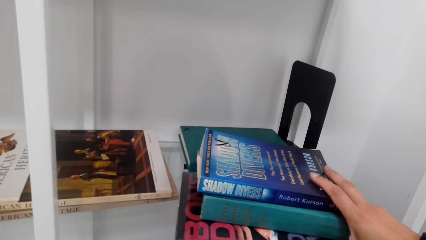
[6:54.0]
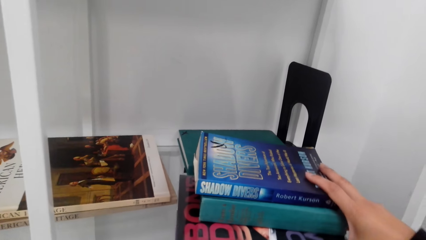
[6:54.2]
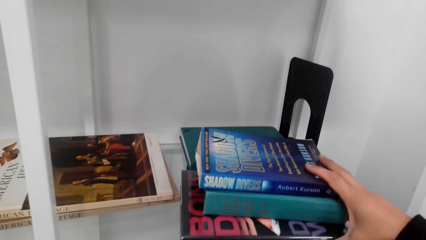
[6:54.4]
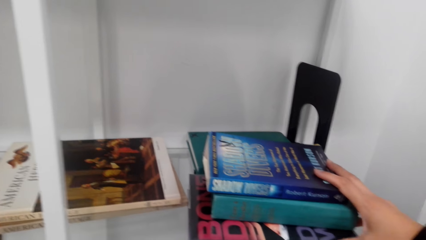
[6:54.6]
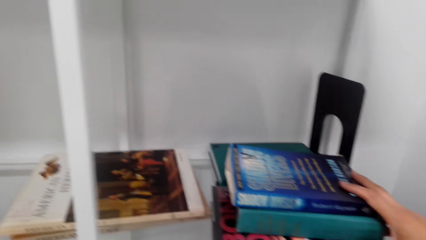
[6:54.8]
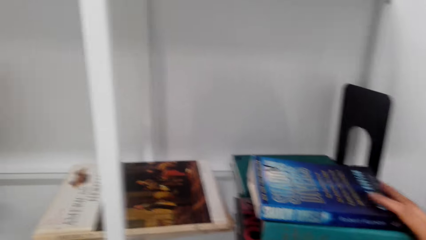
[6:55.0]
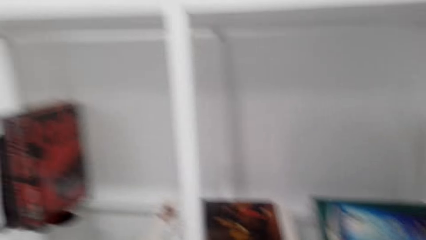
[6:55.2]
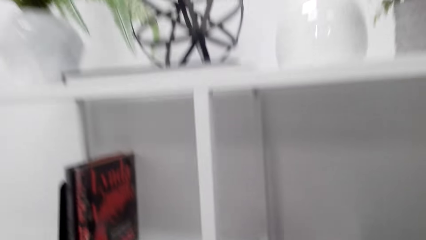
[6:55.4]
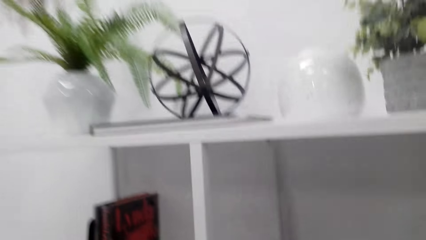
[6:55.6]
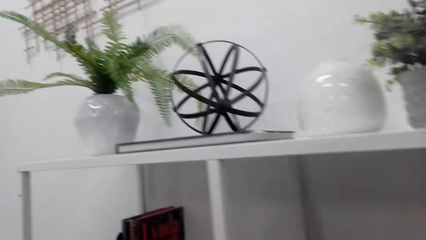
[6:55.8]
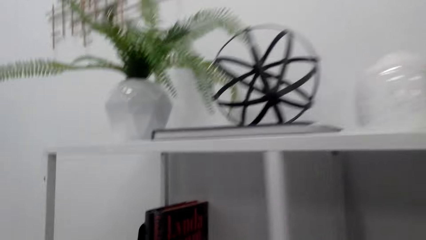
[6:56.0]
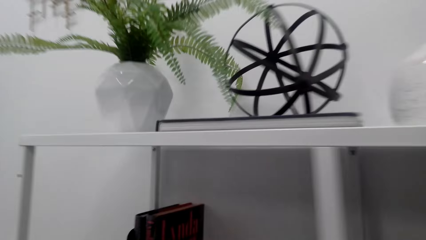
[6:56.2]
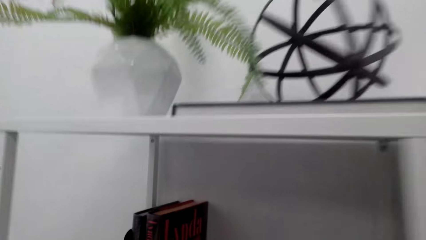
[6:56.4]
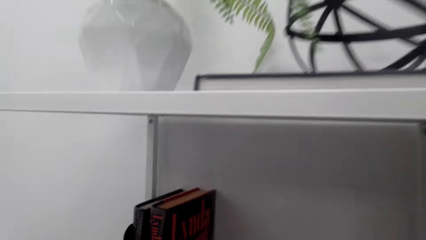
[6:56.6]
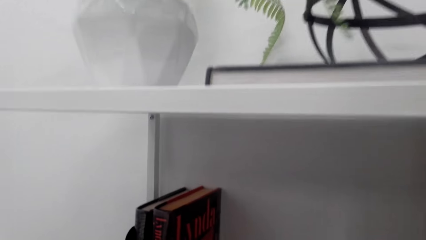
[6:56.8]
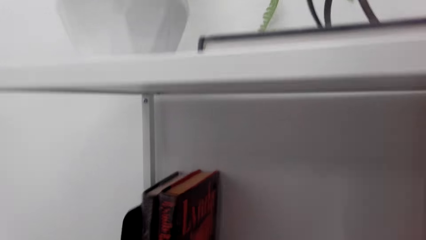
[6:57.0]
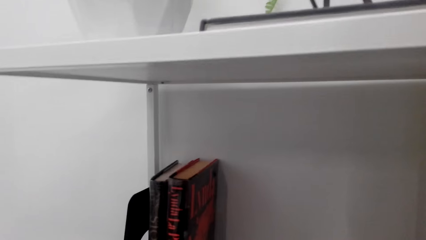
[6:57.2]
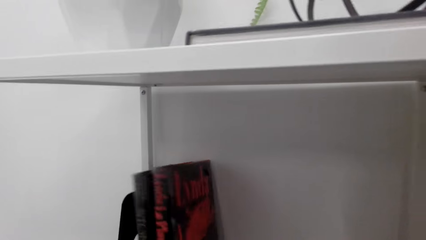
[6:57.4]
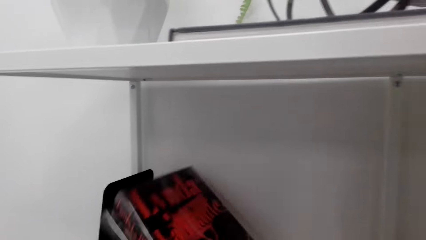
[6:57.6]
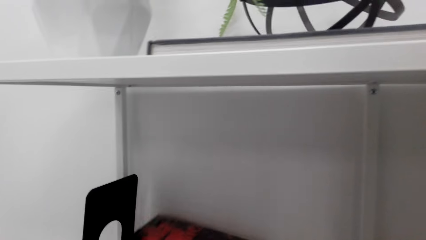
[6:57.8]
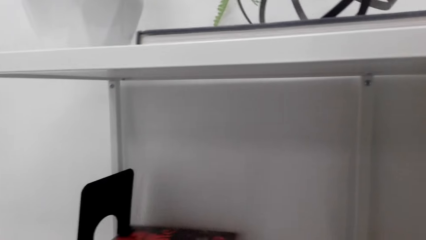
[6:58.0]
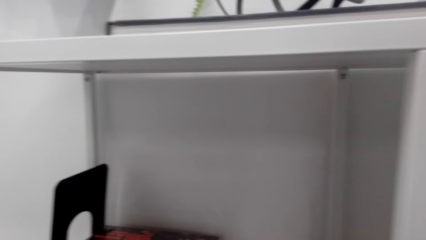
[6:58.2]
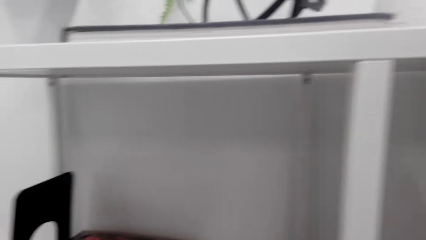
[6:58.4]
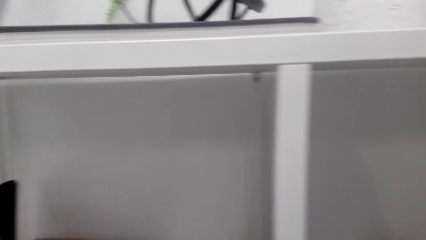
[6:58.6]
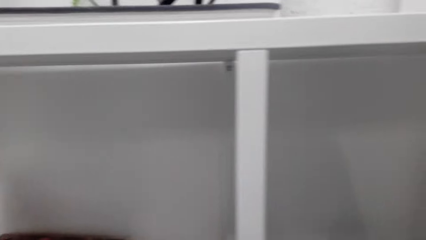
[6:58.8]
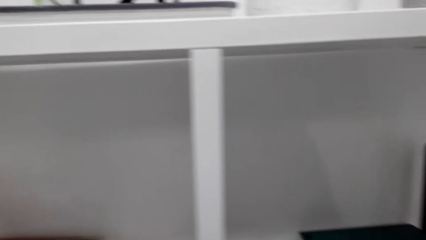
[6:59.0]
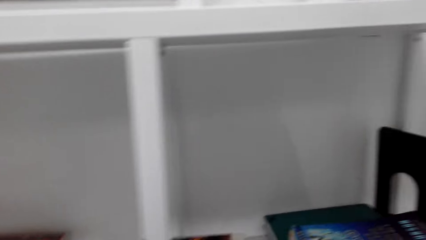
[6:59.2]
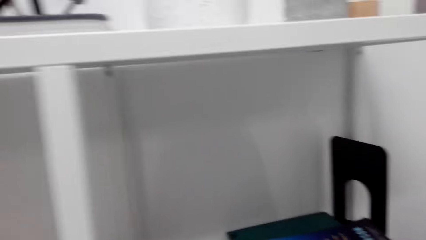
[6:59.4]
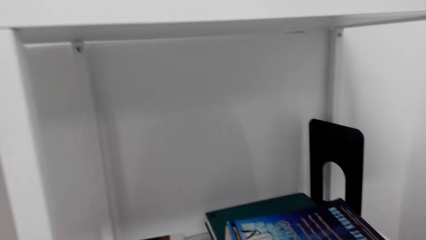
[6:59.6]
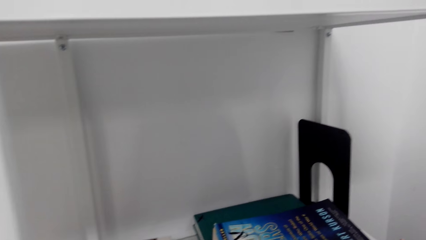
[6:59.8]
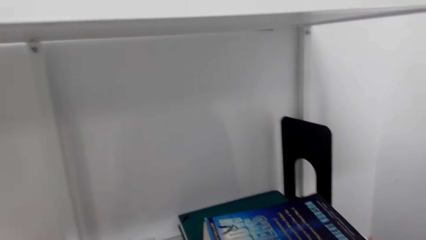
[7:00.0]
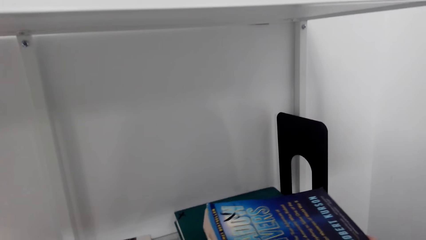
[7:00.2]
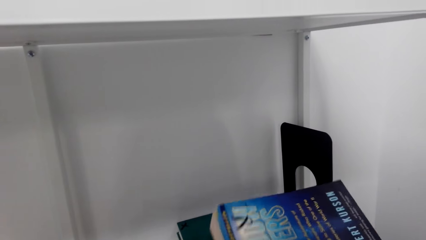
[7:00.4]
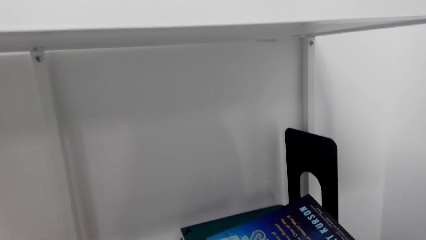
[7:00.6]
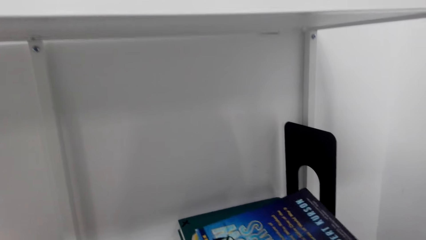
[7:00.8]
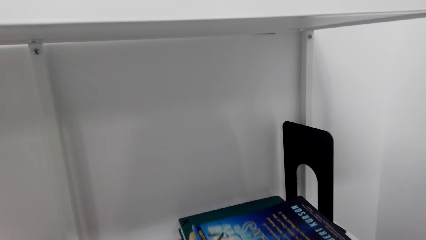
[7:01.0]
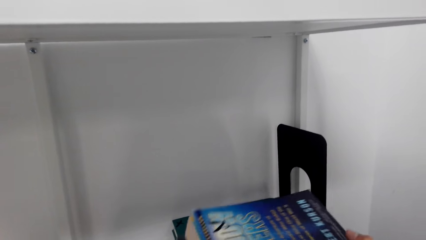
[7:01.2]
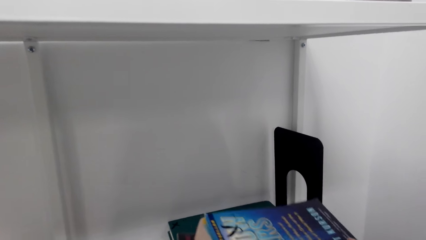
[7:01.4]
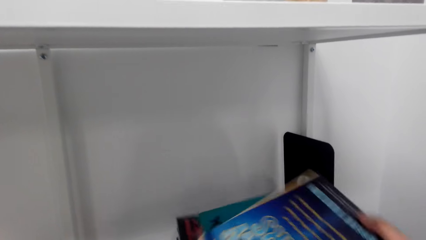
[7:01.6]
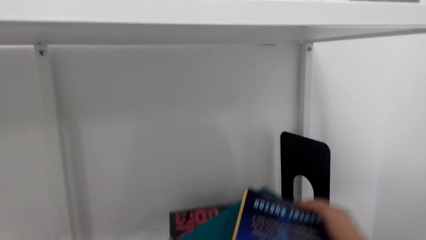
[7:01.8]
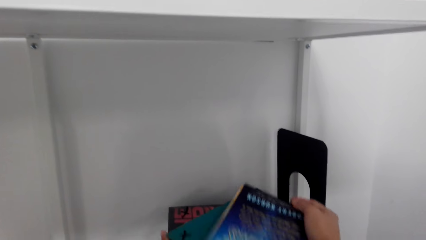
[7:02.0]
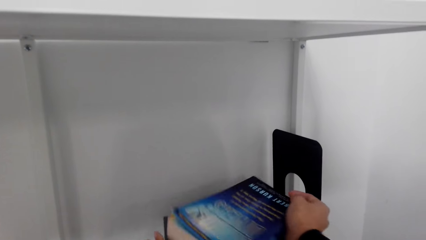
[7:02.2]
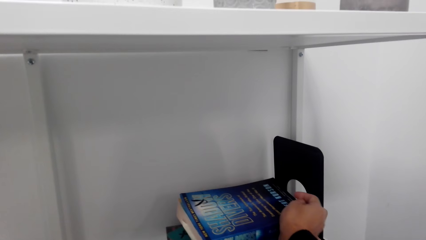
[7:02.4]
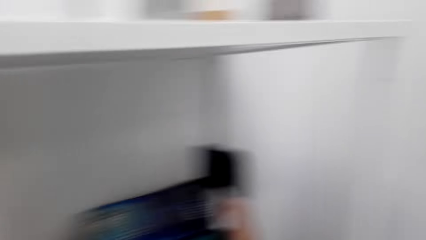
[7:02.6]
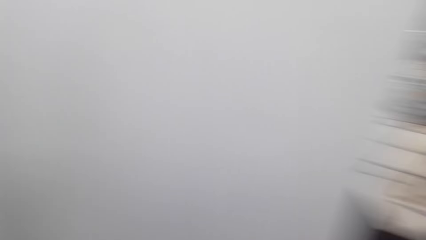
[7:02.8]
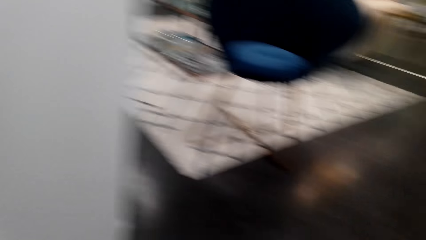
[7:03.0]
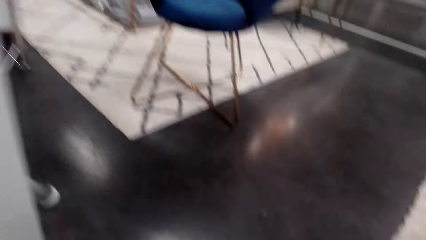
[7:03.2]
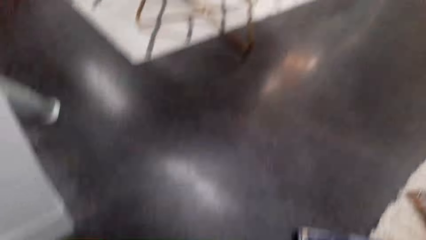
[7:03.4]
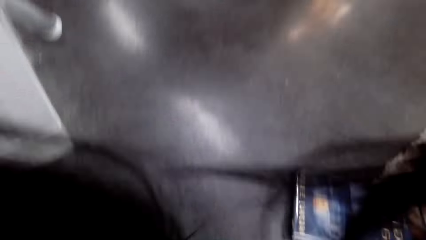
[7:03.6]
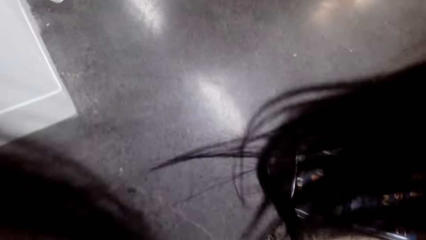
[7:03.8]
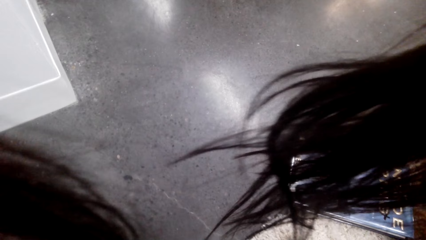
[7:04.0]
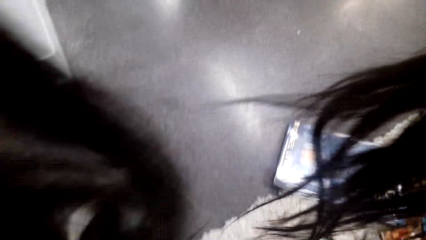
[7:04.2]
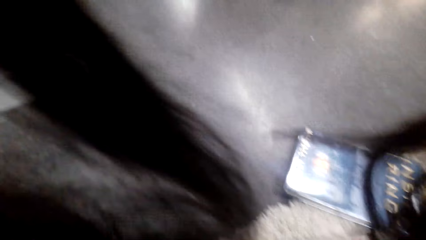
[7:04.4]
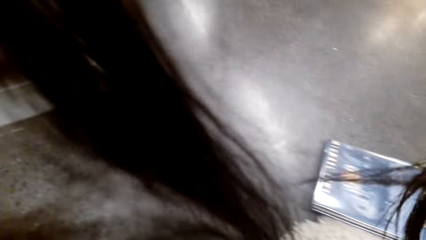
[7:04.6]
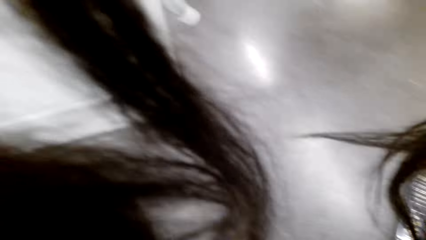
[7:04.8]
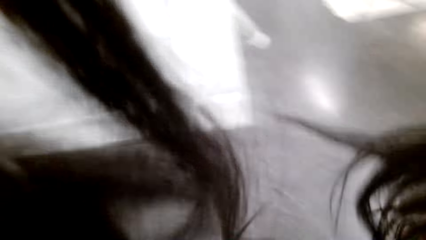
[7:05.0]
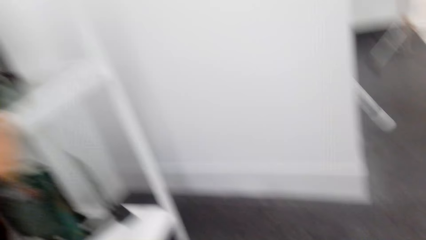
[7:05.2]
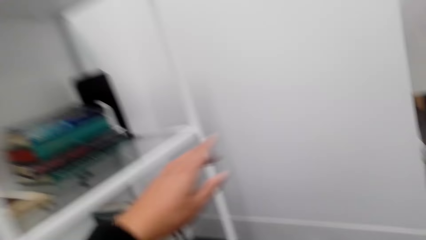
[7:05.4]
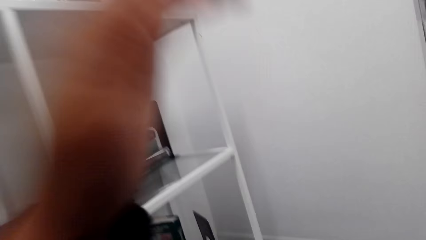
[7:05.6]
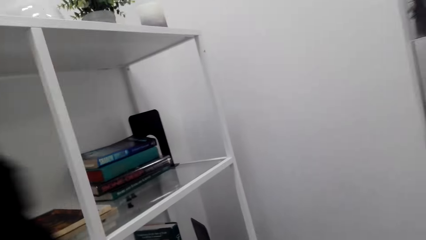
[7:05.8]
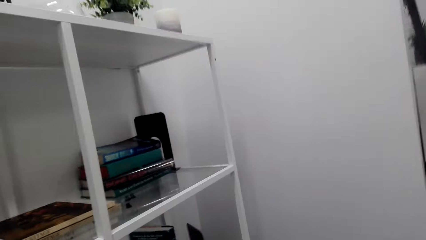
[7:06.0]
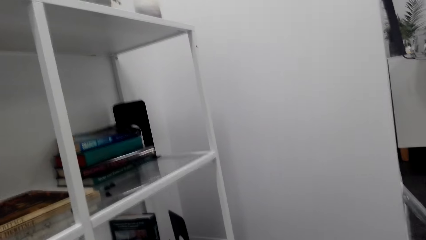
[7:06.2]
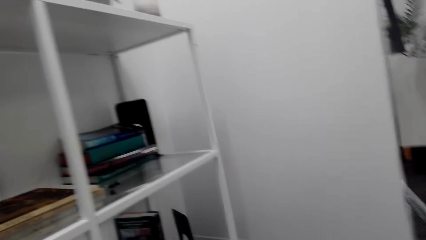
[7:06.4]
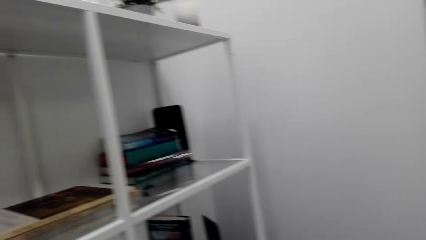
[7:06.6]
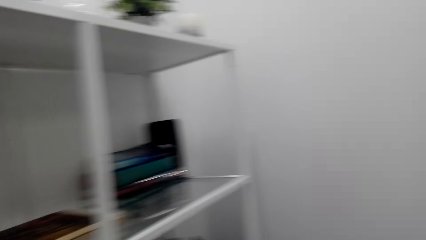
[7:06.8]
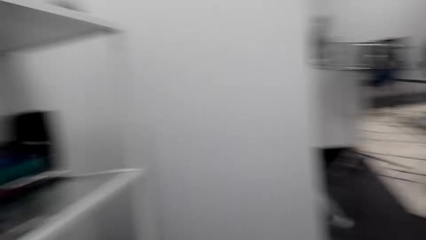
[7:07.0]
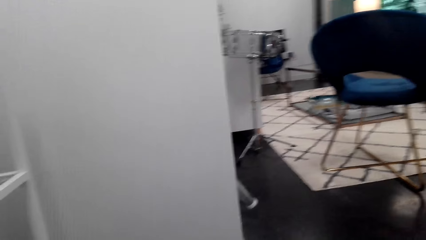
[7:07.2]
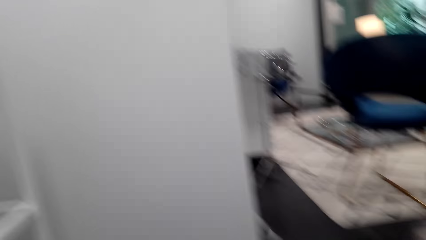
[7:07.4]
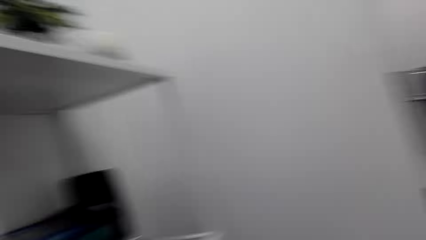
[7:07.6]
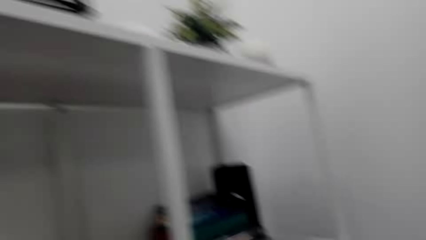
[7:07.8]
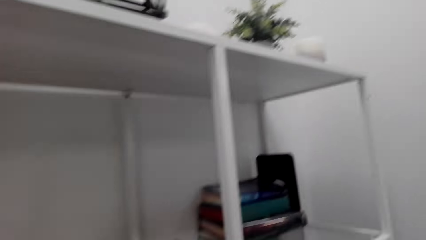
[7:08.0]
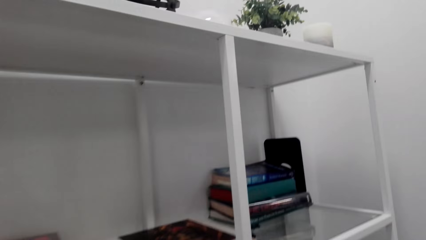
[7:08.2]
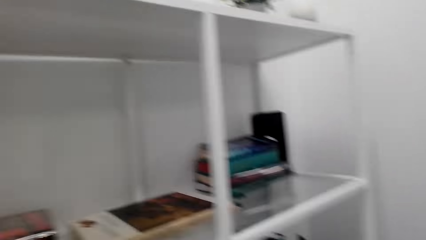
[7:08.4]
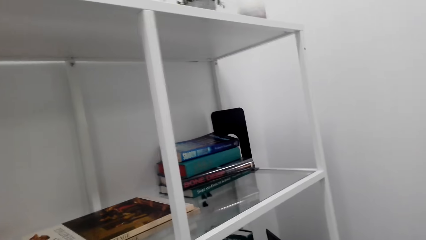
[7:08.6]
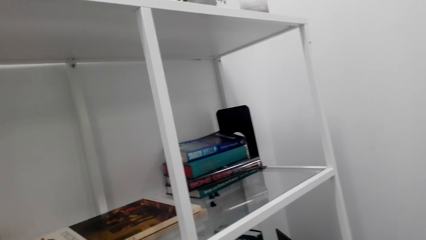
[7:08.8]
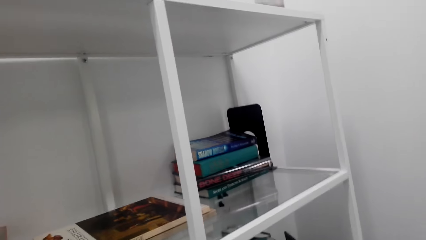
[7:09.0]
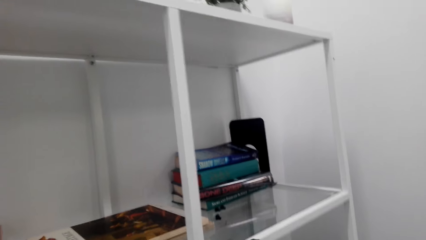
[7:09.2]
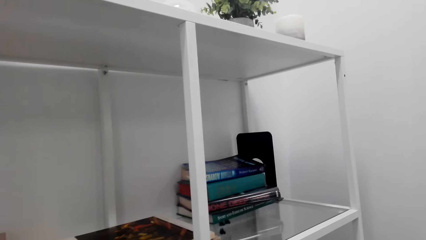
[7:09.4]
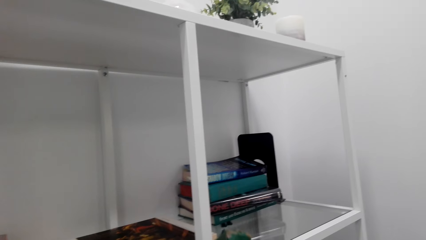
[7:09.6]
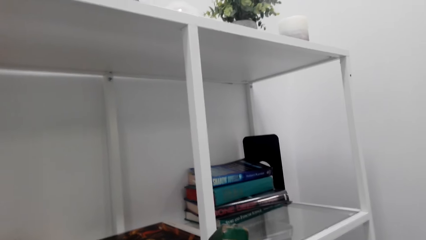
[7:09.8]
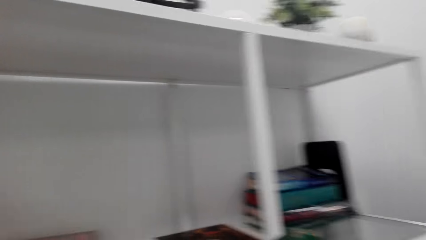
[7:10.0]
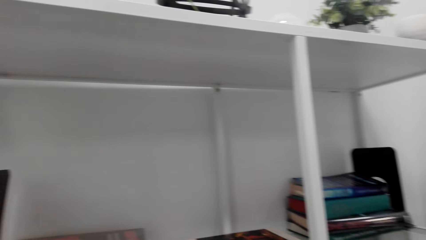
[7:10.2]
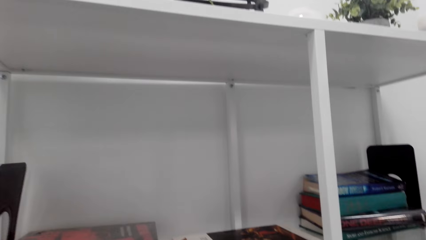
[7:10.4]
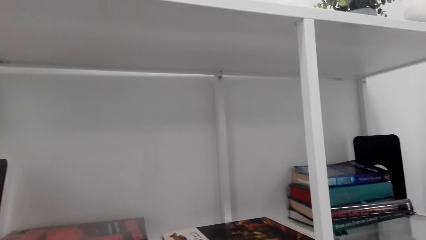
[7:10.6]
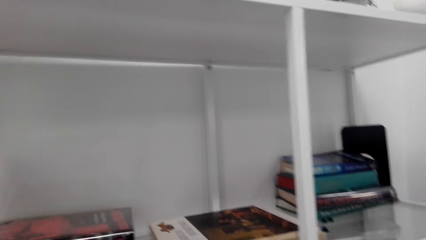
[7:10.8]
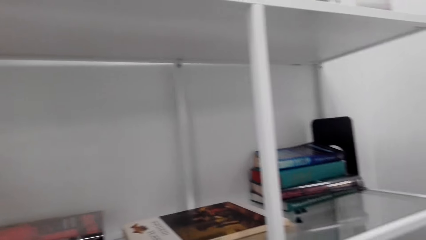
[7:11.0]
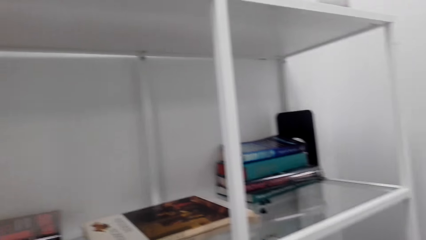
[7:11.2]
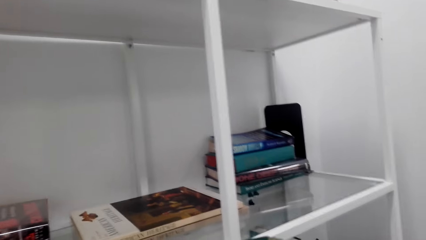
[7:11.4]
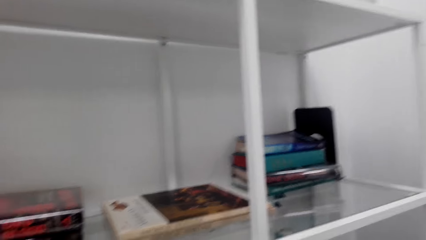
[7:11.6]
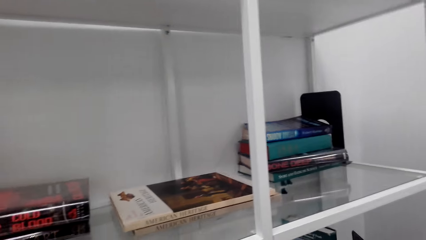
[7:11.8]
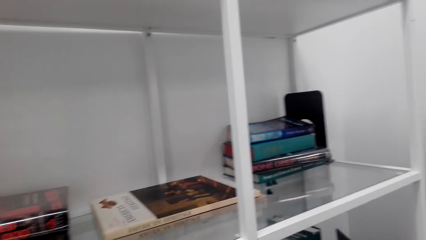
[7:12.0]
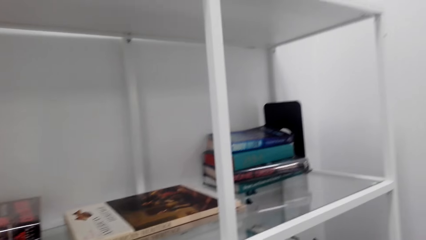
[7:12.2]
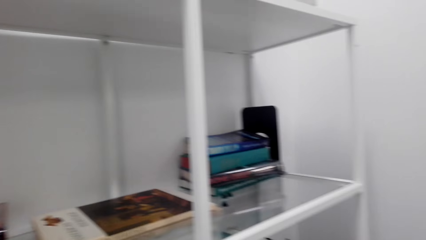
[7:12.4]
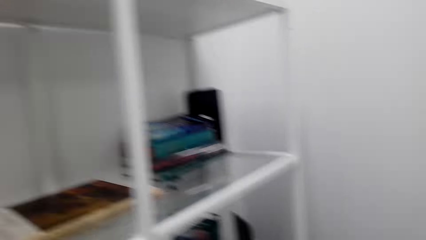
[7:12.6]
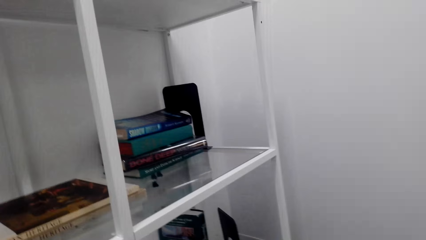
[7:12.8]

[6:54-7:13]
The camera wearer aligns books on a shelf. They turn around. They straighten the hair. They put books on the shelf.
